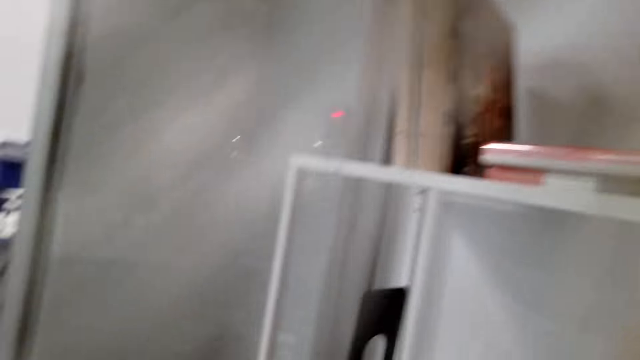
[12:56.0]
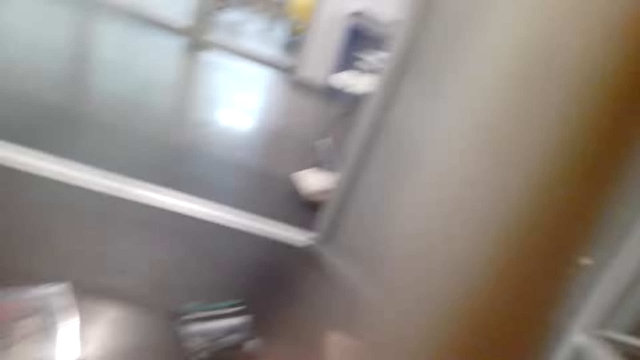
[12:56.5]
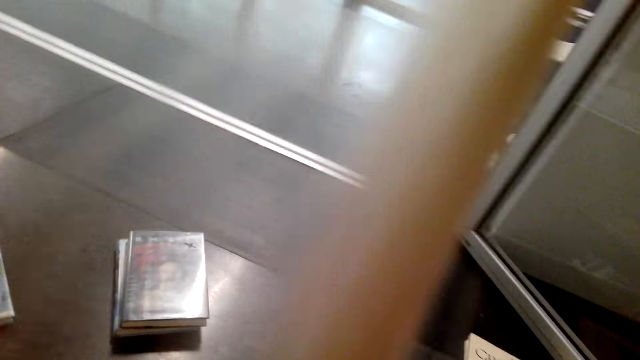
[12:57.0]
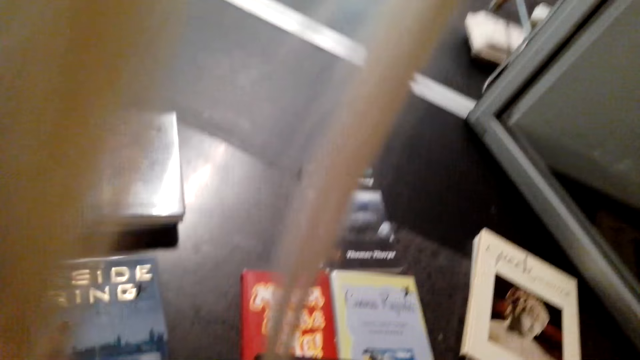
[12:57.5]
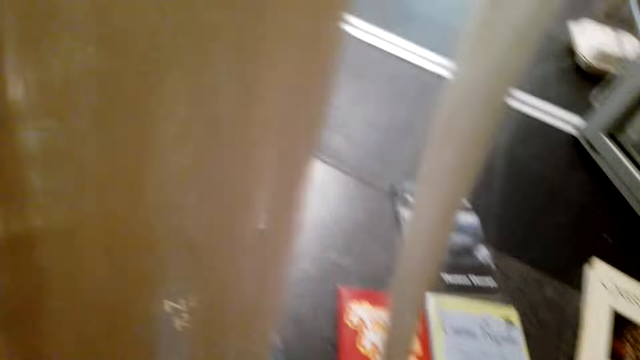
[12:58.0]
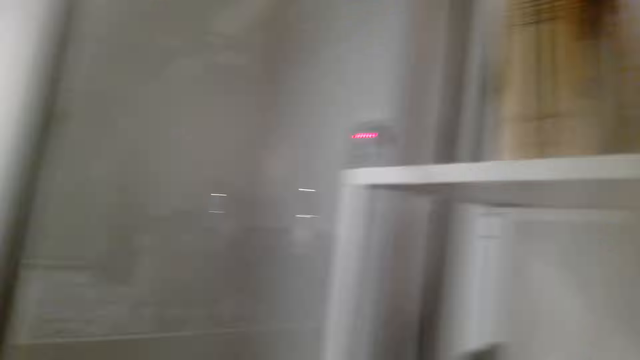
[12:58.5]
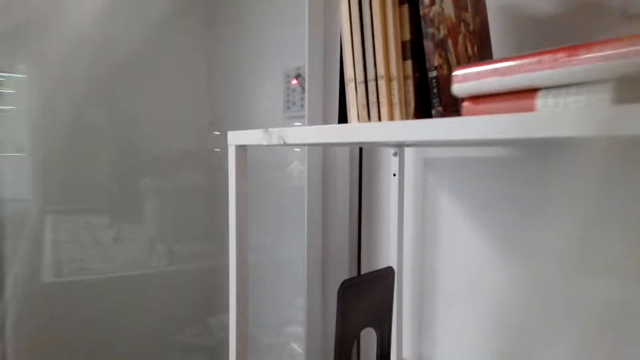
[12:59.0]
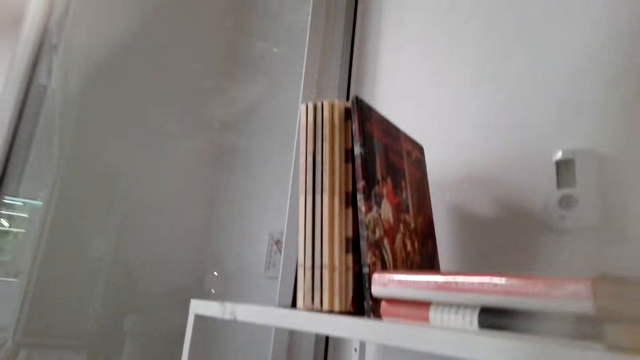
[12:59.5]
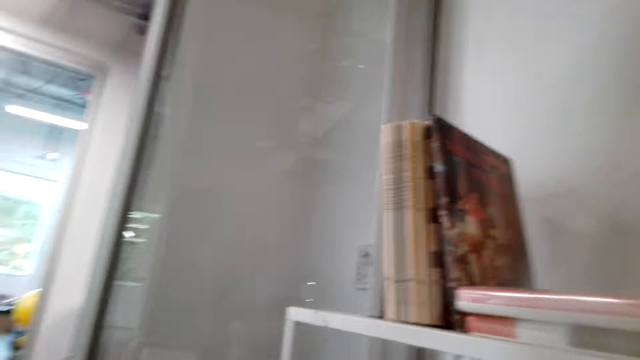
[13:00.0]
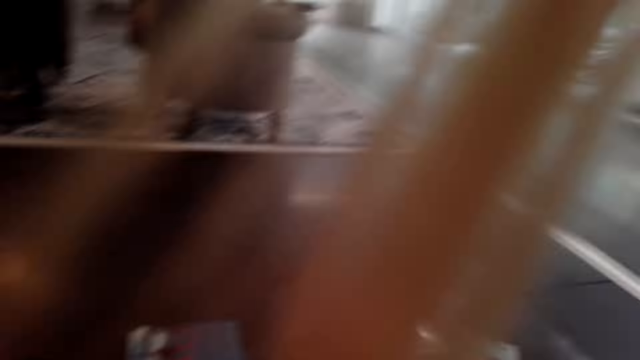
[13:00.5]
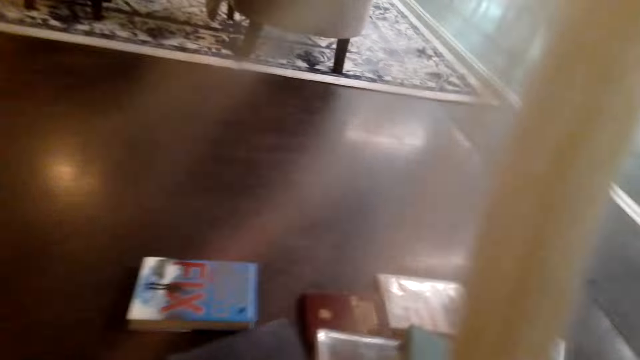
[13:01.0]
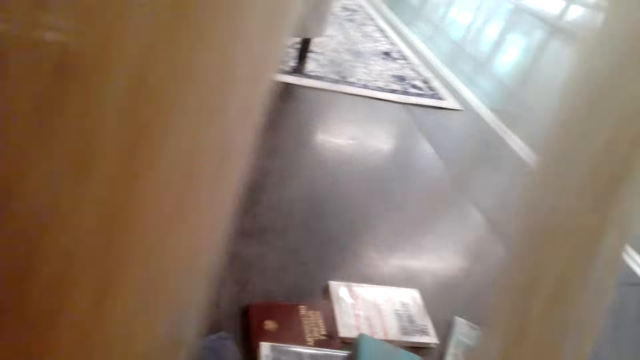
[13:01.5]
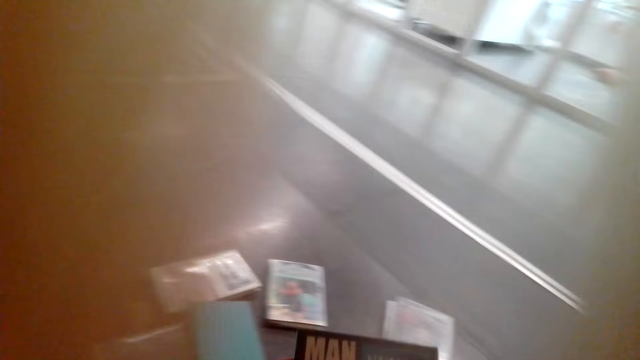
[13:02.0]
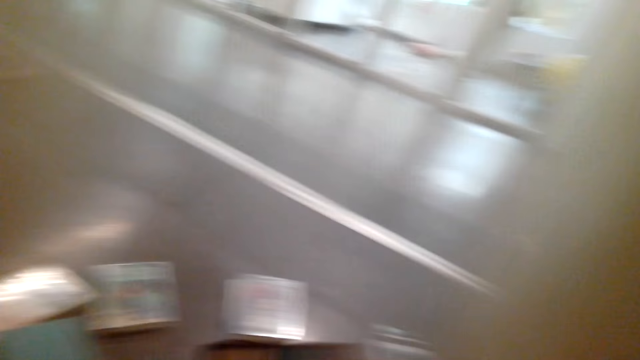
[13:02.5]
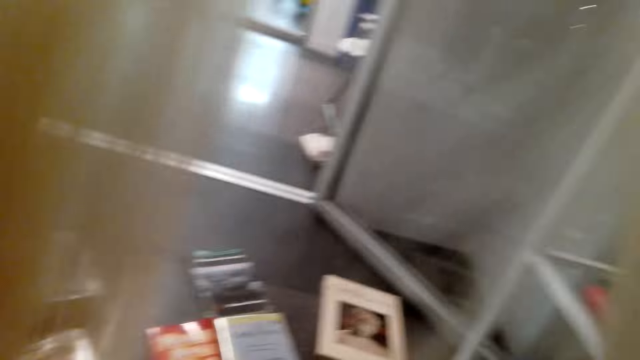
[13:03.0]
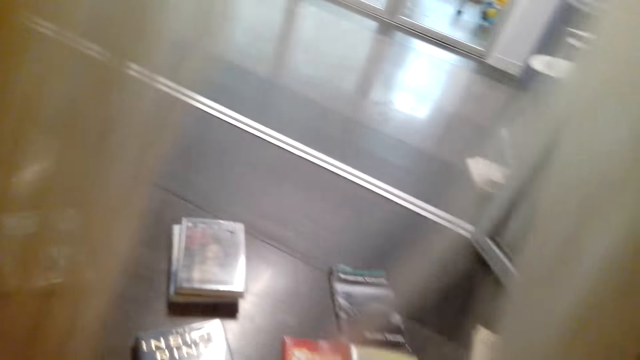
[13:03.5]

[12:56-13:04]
The camera wearer picks up a book.

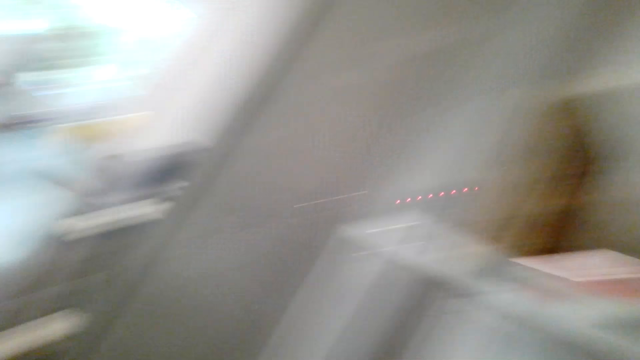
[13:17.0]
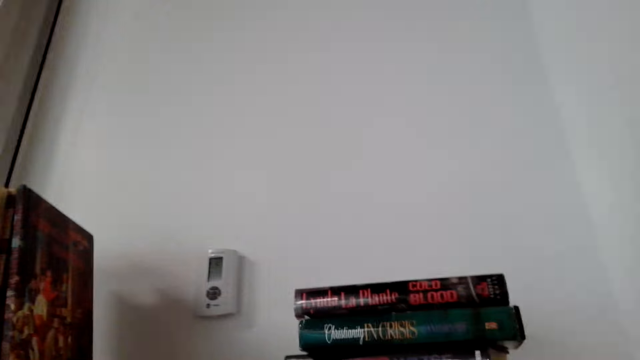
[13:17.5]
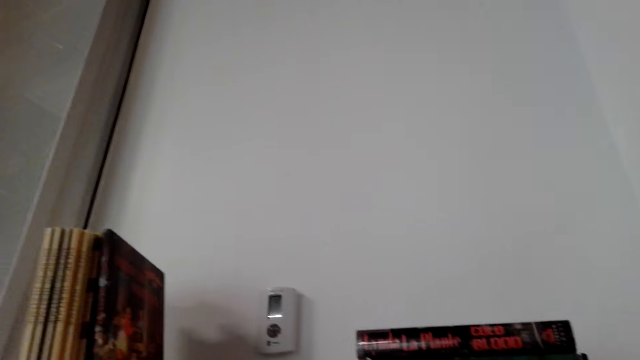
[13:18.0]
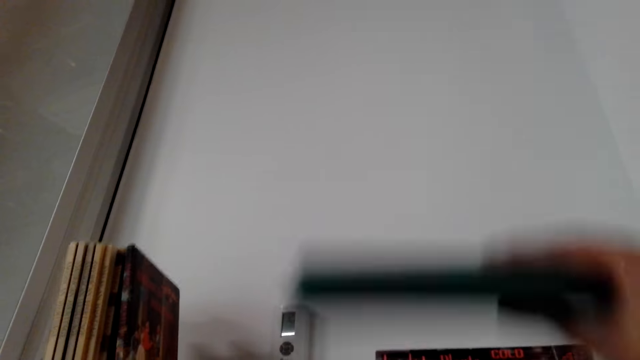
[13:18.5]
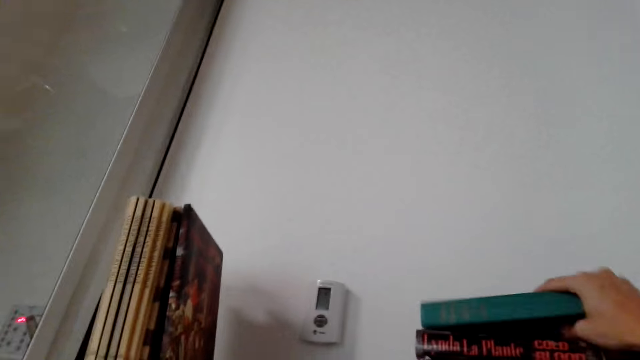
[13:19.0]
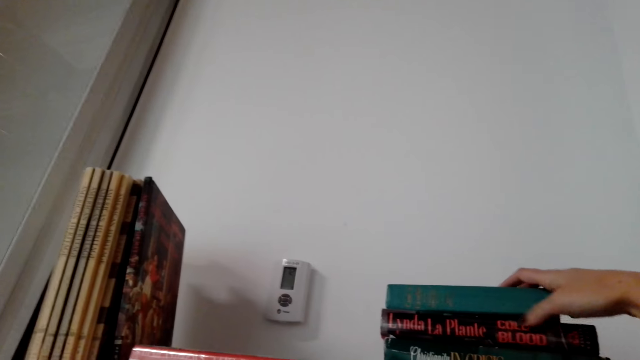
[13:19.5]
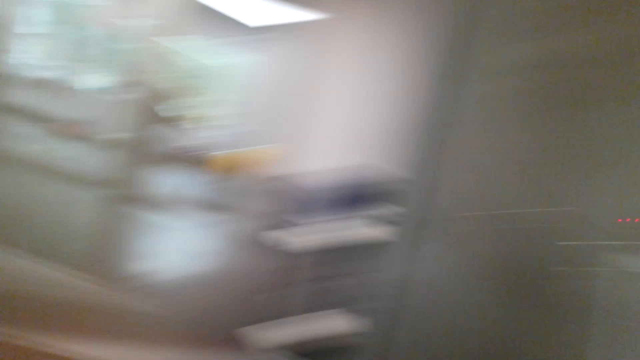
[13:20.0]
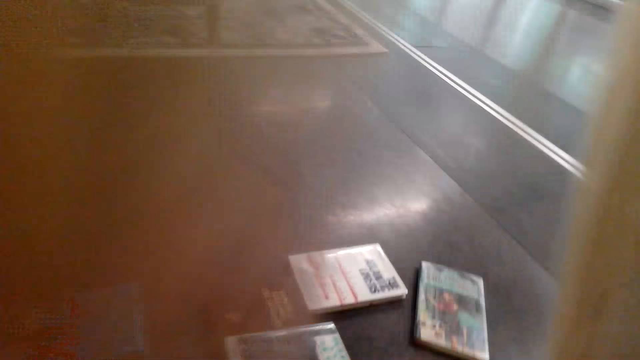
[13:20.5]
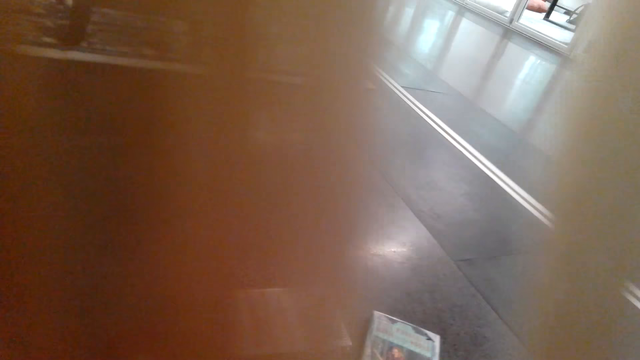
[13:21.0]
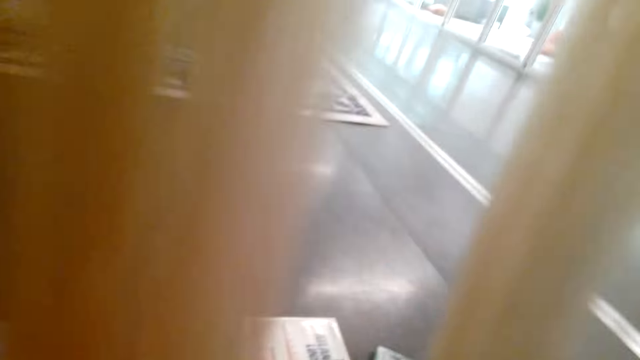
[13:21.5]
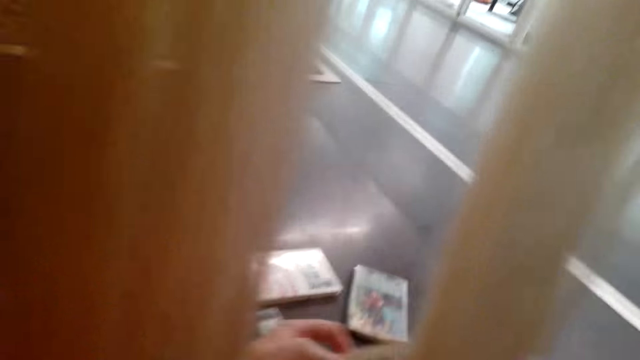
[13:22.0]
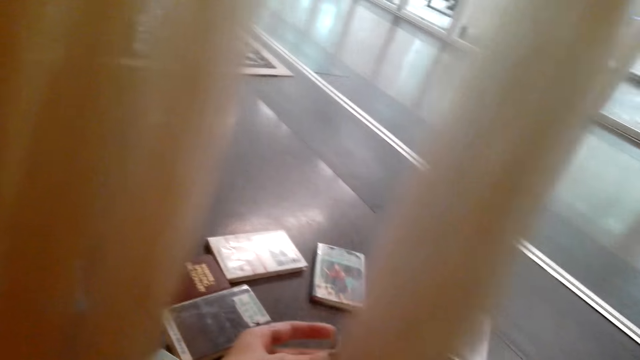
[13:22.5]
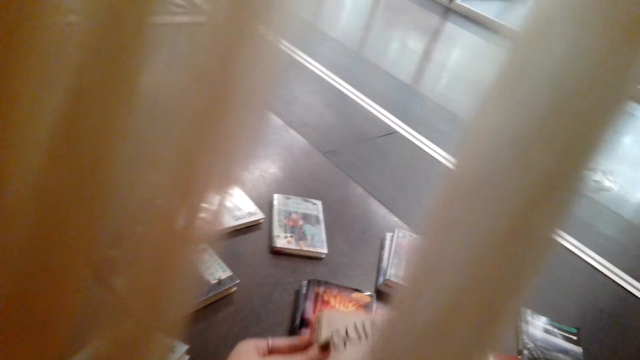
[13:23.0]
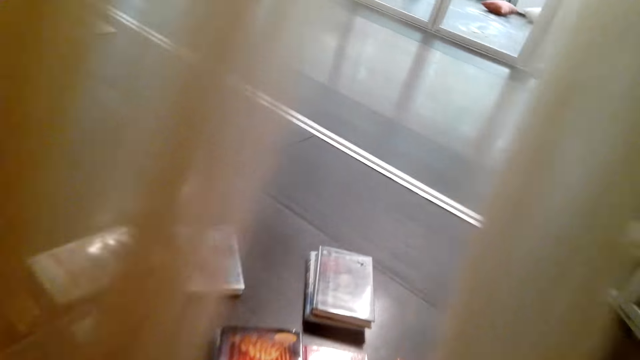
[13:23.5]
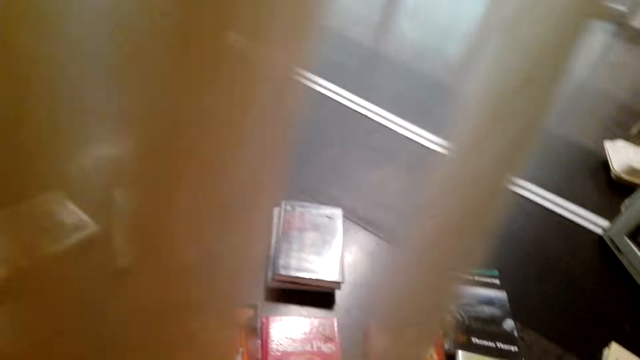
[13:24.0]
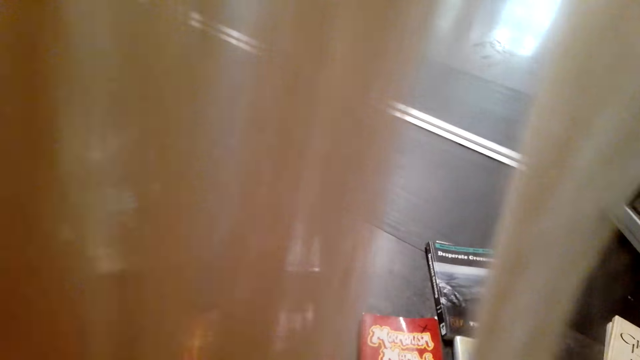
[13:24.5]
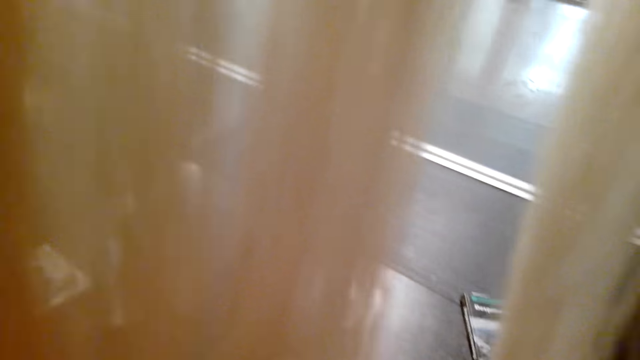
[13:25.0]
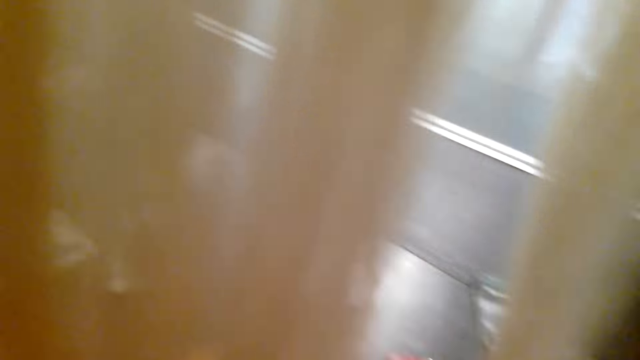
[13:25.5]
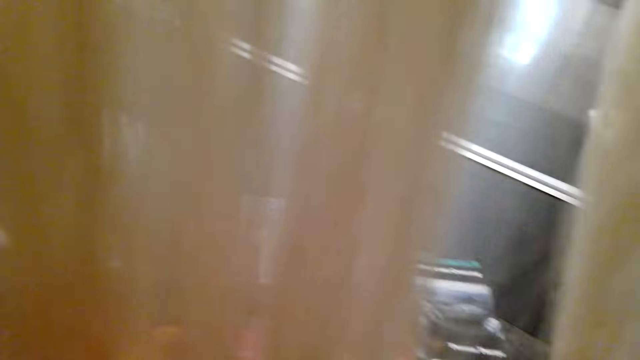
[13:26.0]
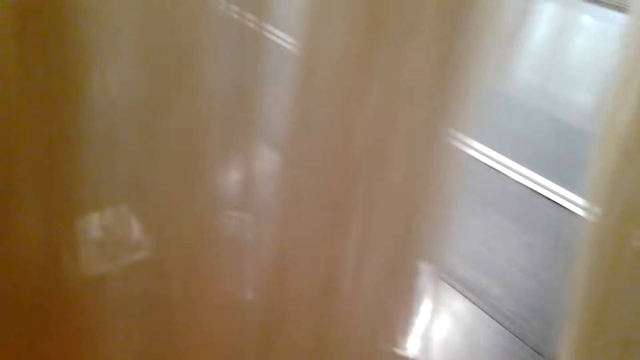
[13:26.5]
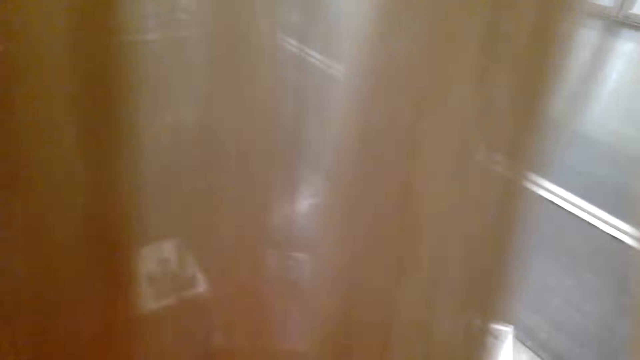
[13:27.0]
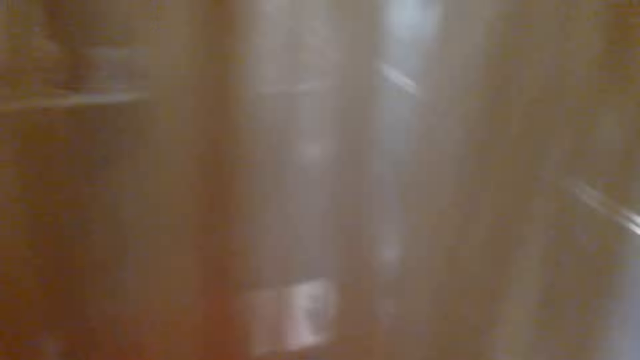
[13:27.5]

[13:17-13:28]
The camera wearer places the book on the shelf. They pick up the book.

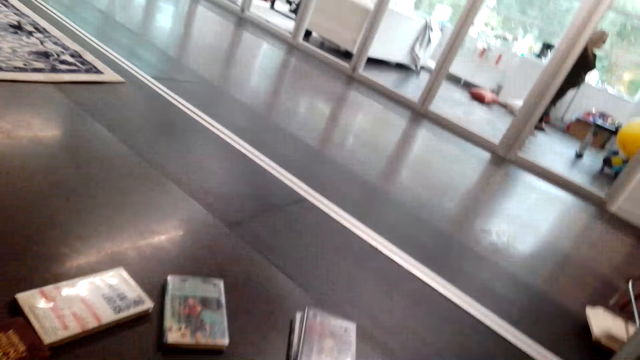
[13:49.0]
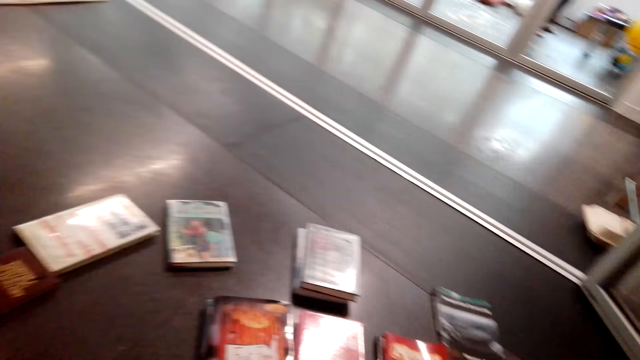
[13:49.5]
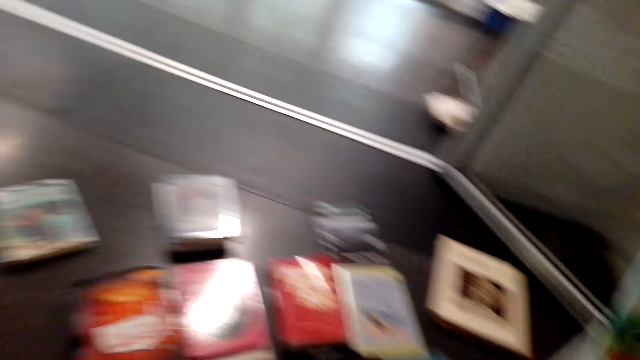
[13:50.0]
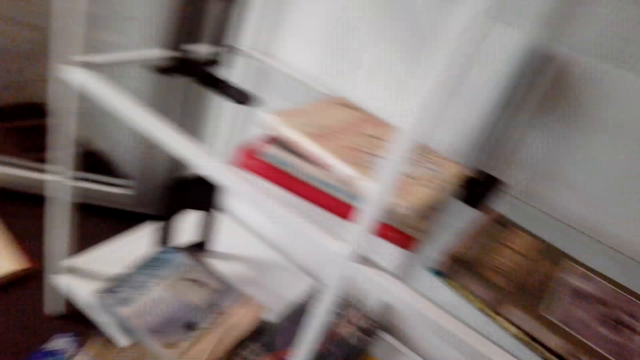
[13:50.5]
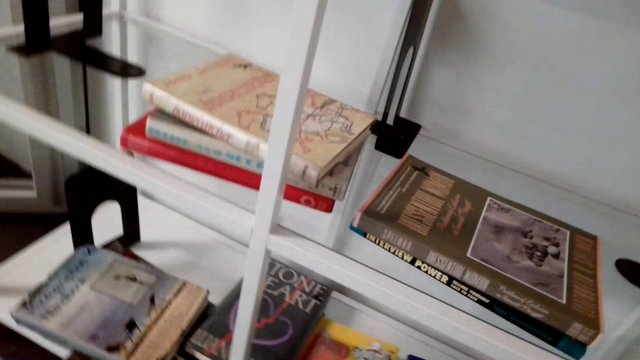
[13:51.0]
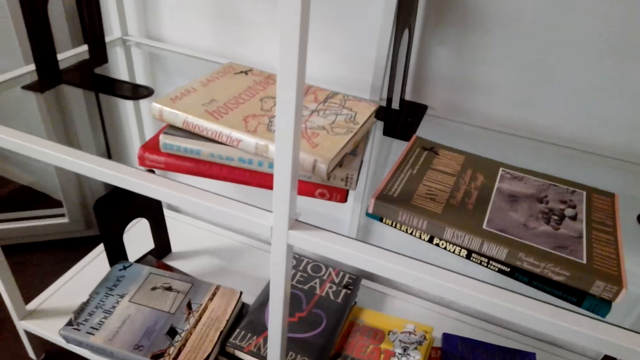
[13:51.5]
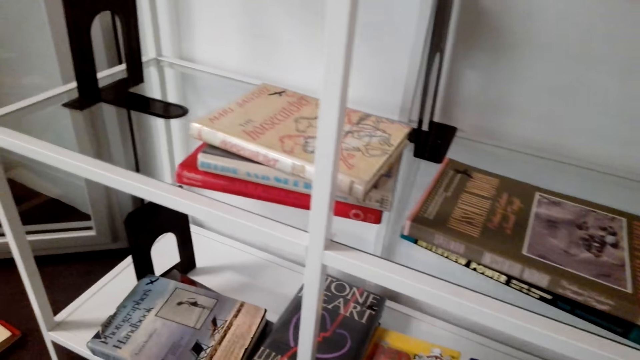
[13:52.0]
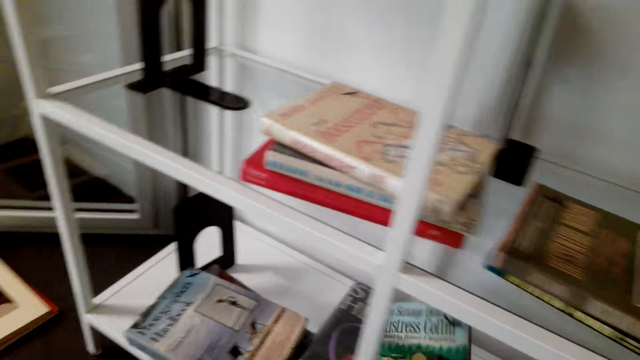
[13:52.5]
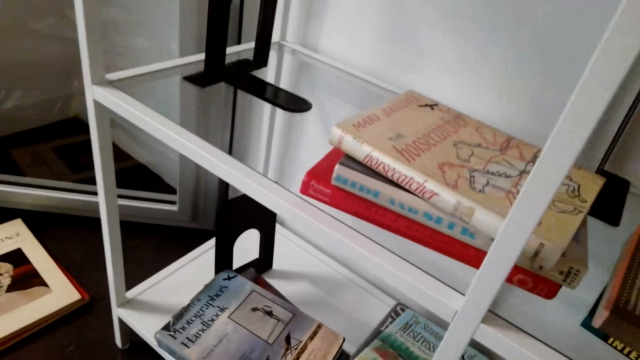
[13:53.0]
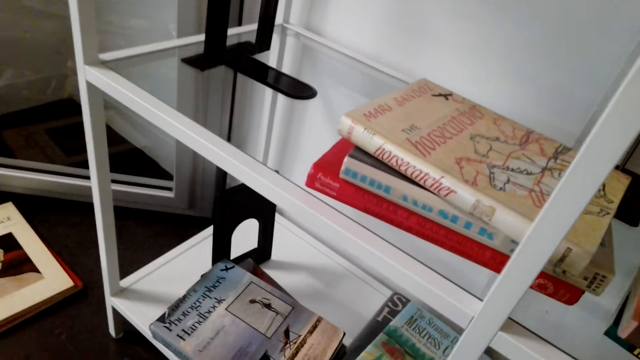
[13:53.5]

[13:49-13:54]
The camera wearer raises her left hand. She holds the book with her right hand. She puts the book on the shelf.
